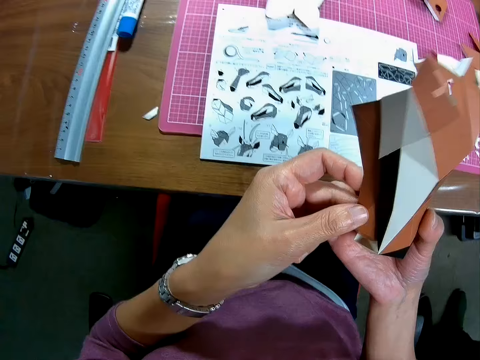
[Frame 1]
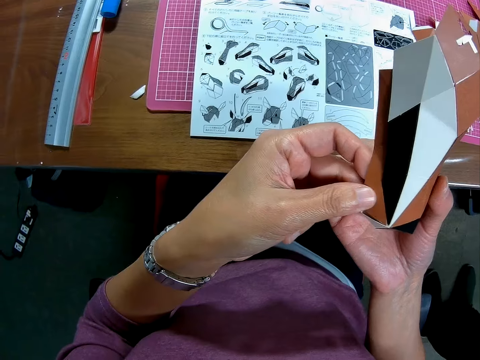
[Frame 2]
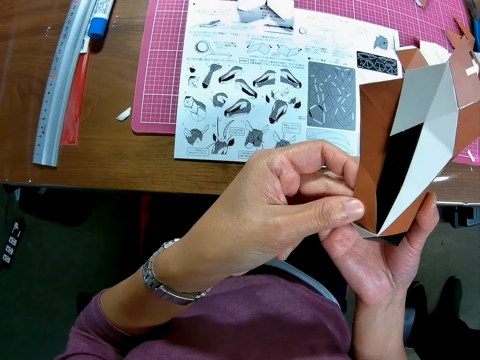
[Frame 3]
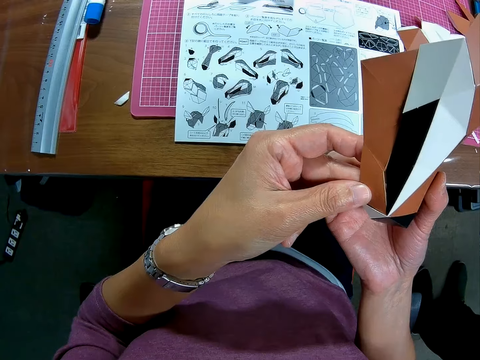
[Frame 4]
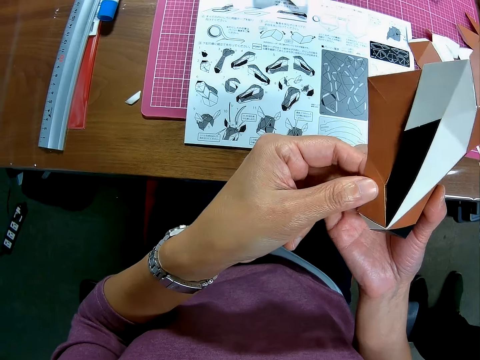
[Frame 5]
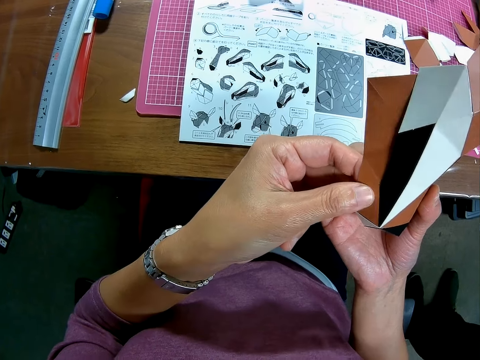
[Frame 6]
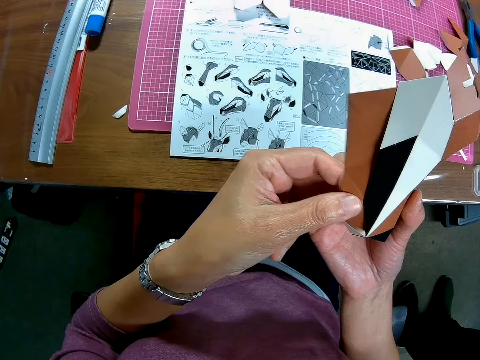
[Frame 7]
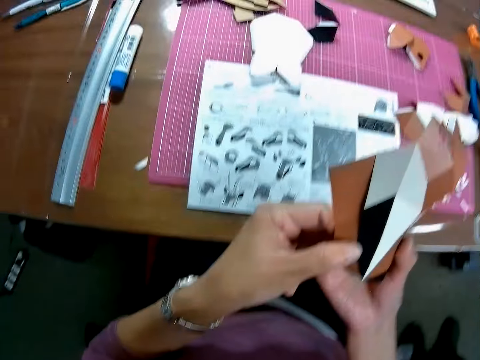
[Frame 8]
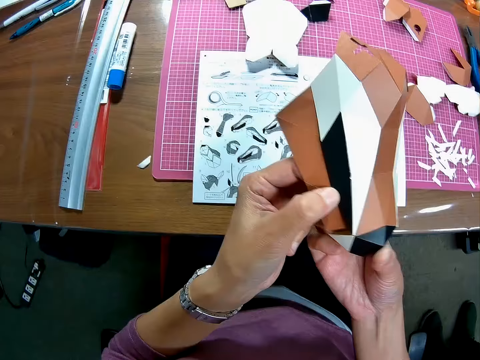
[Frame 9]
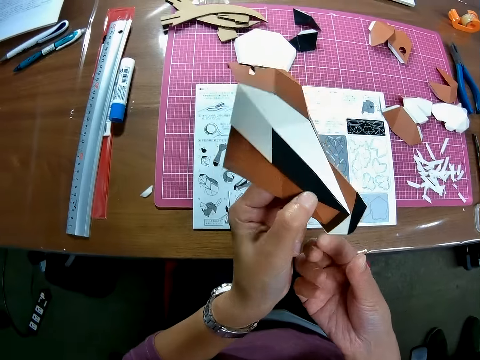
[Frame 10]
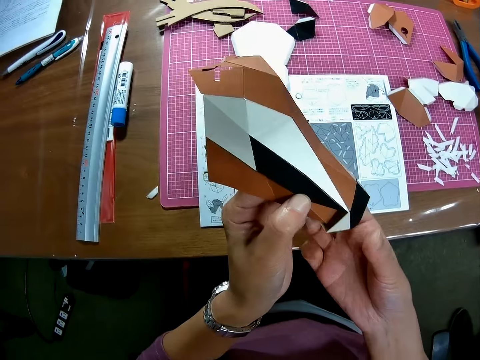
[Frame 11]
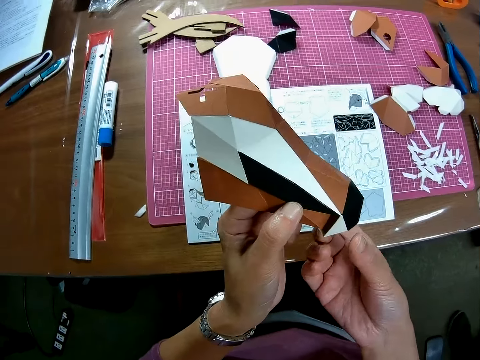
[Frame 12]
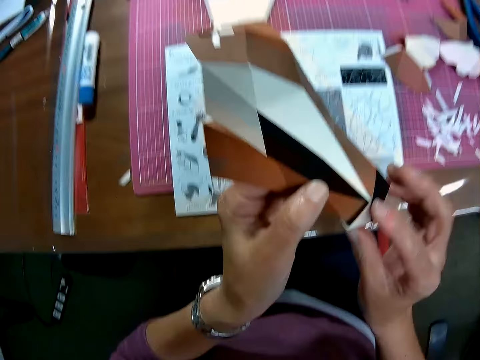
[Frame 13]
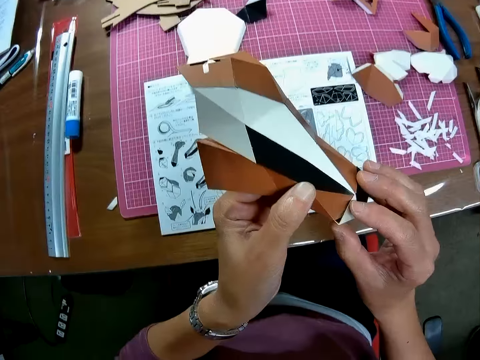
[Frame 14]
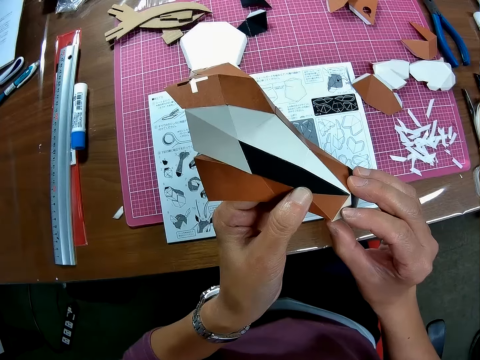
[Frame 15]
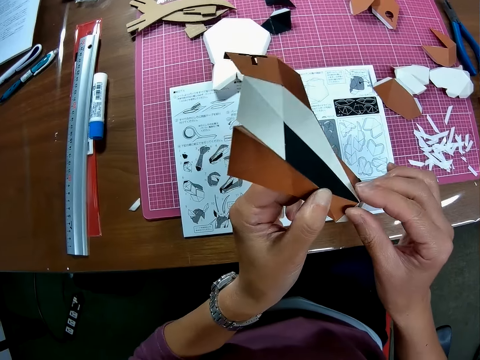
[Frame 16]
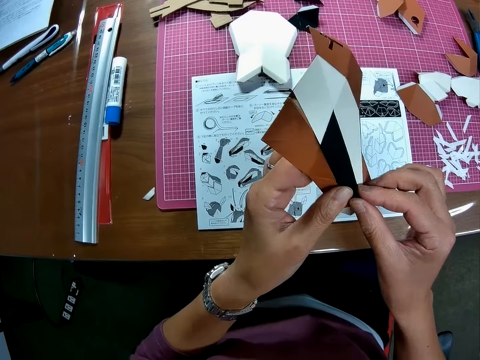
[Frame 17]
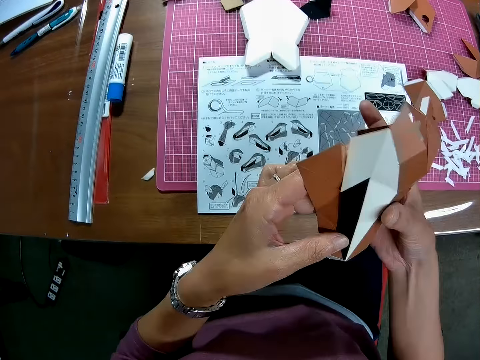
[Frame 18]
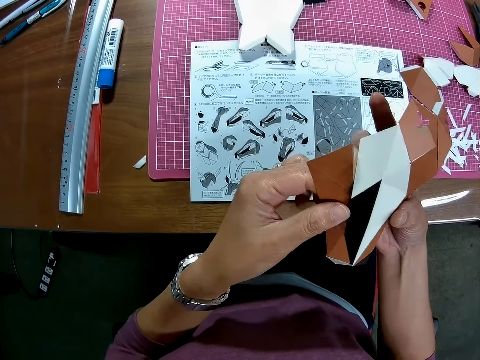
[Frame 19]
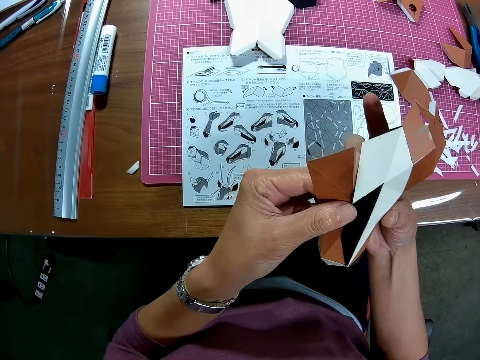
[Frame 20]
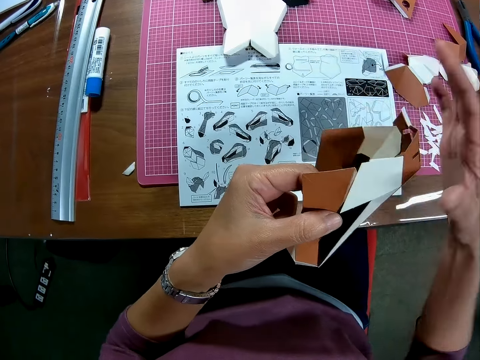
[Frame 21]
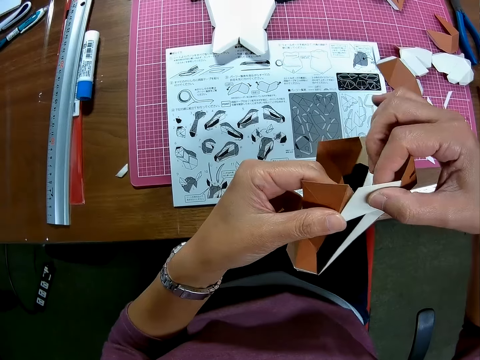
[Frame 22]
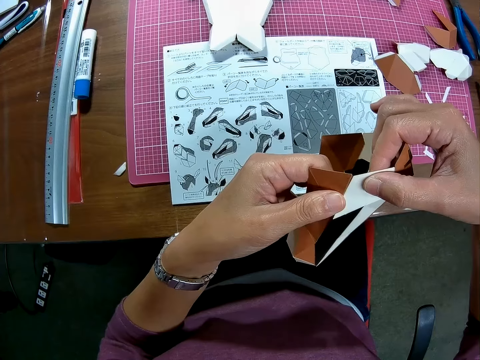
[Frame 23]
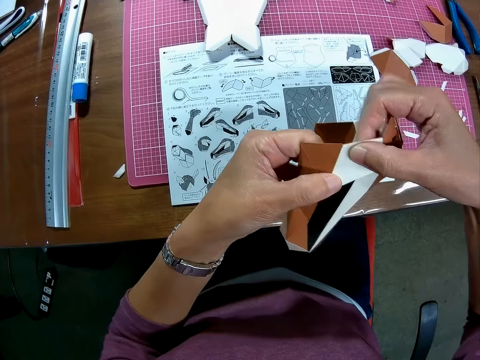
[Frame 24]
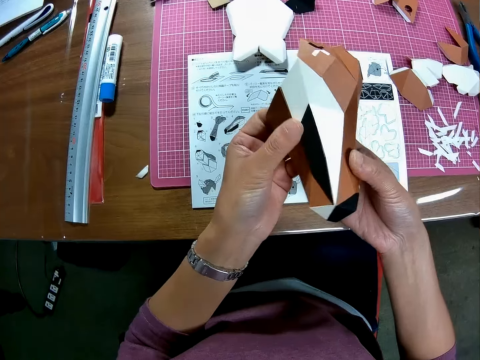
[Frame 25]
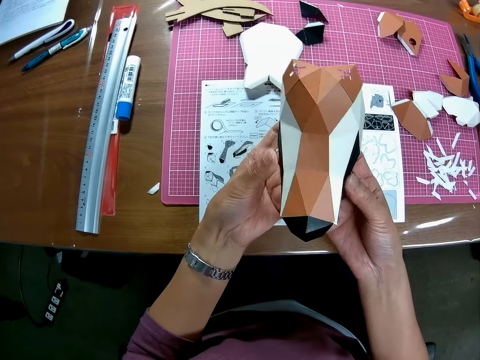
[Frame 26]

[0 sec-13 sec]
The camera wearer crafts a paper. They fold the model. They converse with a man. The man converses with the camera wearer. The camera wearer converses with the man. The man converses with the camera wearer. The camera wearer converses with the man. The man converses with the camera wearer. The man steps backwards. The camera wearer converses with the man. The man converses.

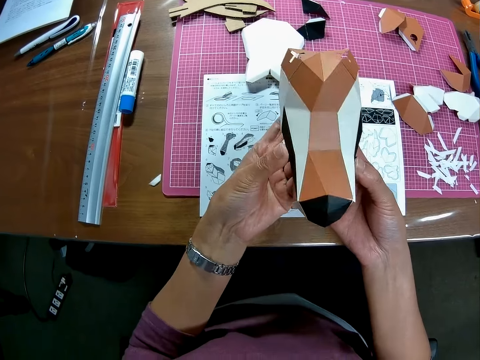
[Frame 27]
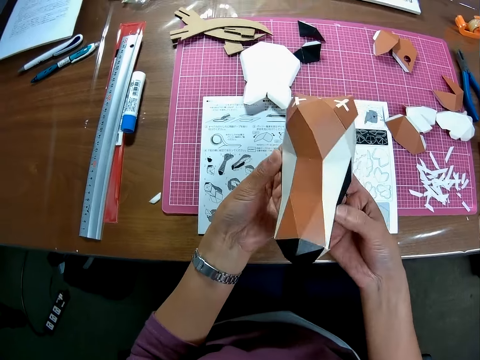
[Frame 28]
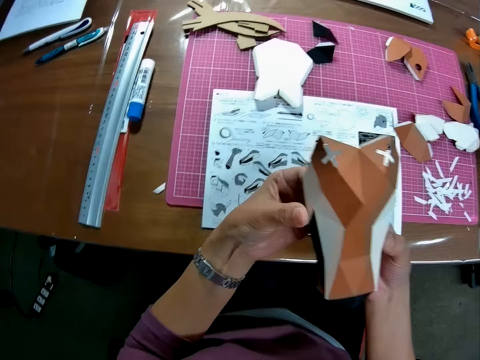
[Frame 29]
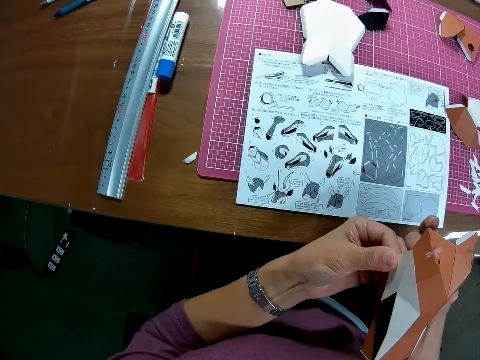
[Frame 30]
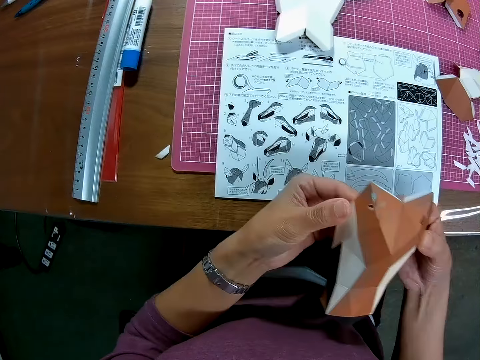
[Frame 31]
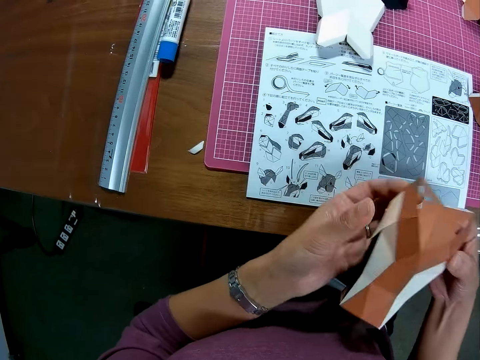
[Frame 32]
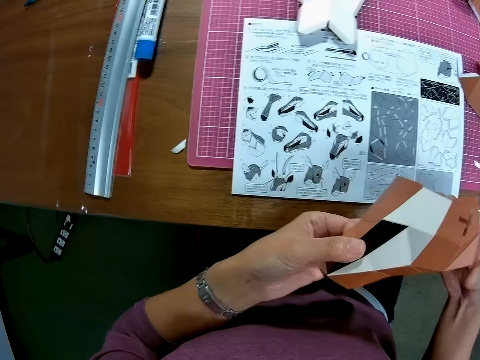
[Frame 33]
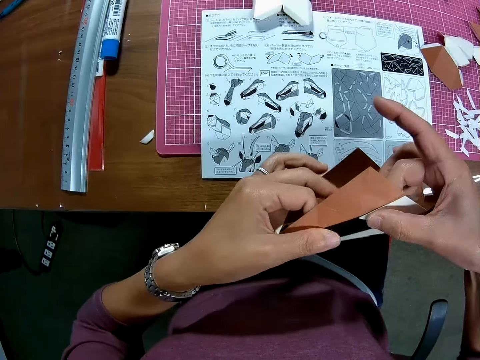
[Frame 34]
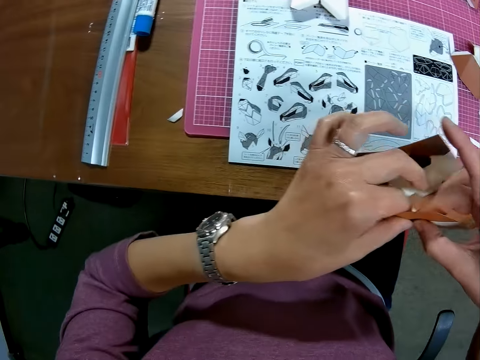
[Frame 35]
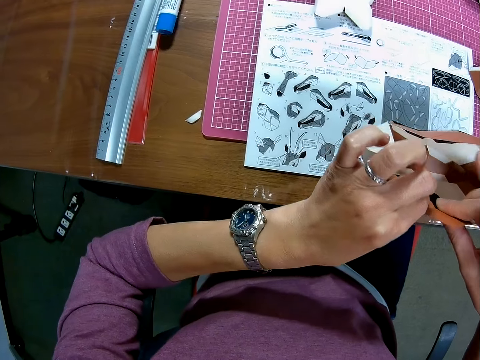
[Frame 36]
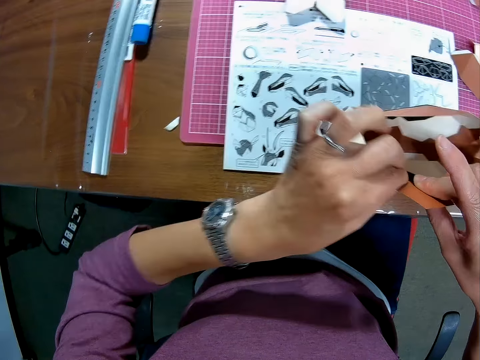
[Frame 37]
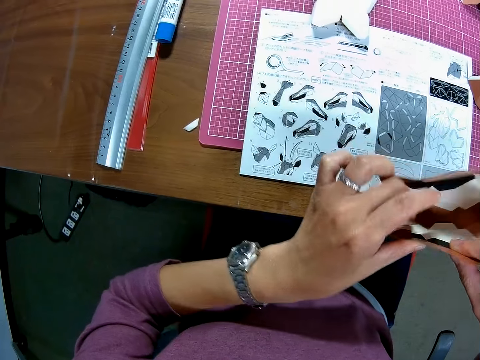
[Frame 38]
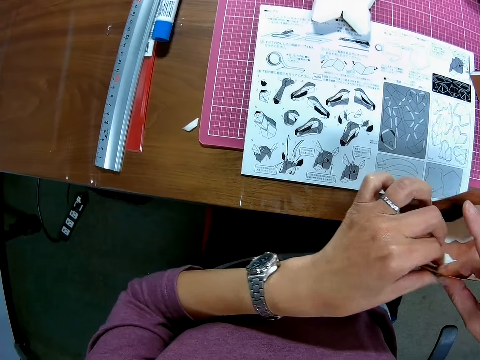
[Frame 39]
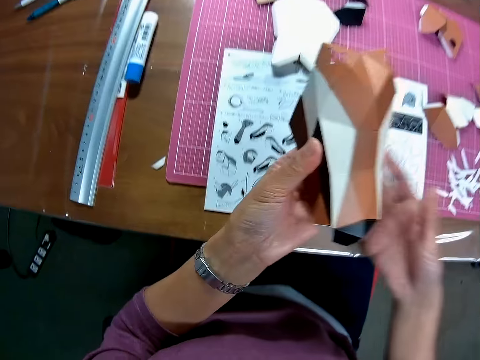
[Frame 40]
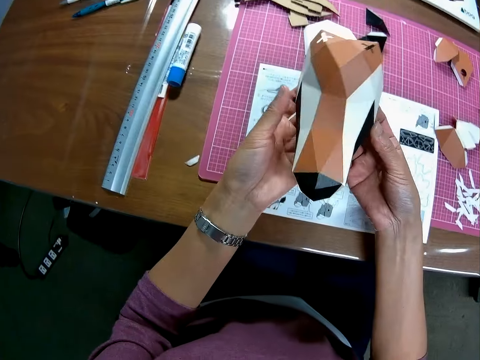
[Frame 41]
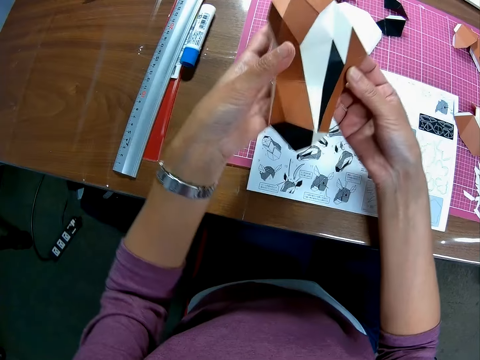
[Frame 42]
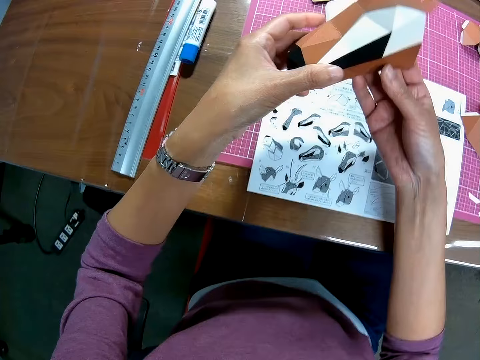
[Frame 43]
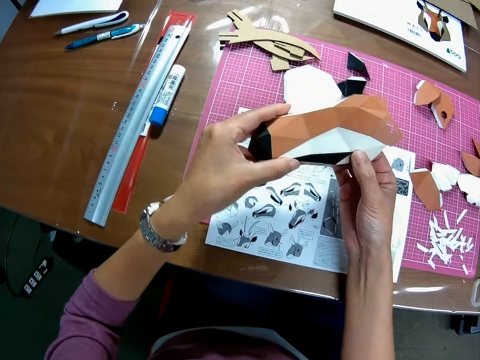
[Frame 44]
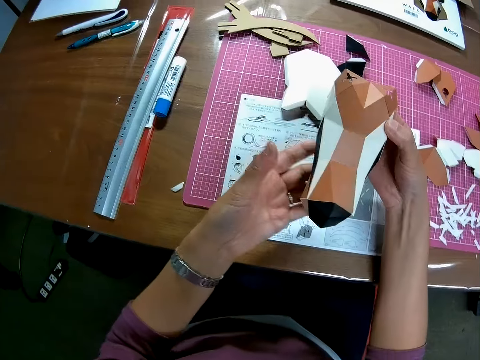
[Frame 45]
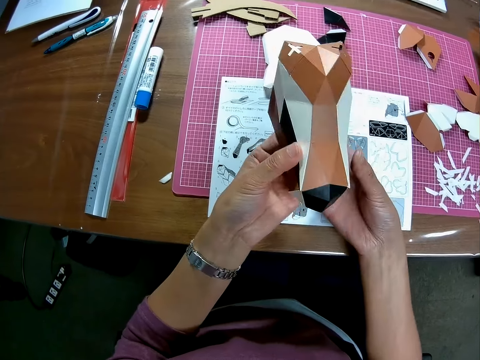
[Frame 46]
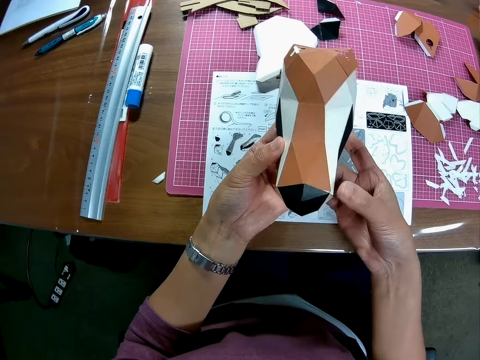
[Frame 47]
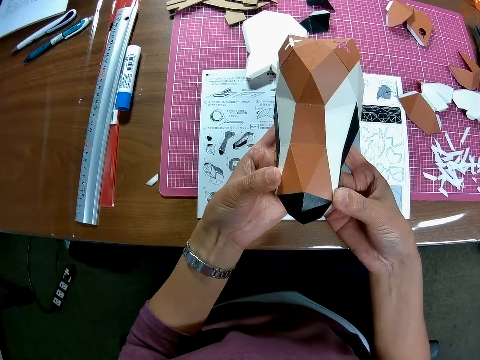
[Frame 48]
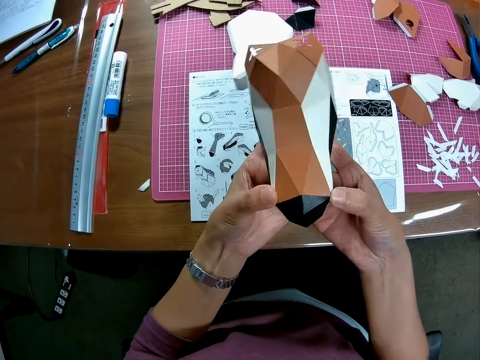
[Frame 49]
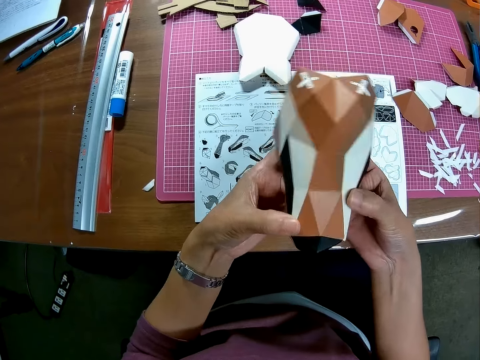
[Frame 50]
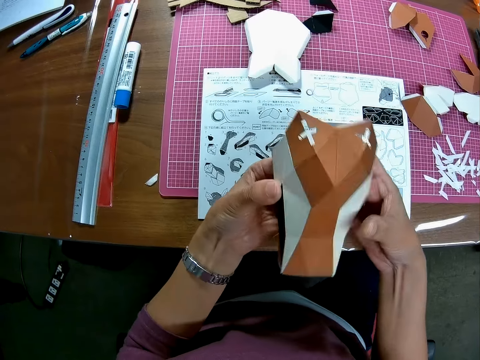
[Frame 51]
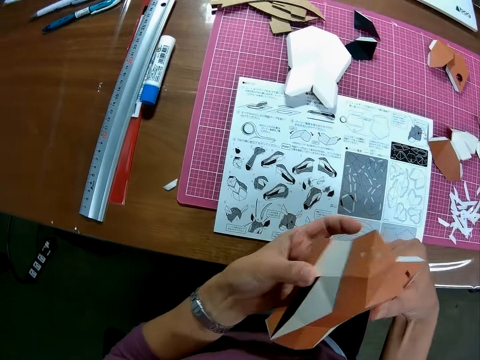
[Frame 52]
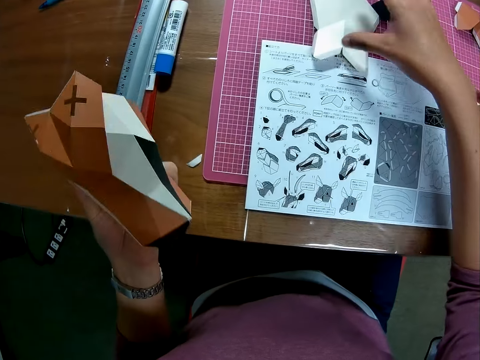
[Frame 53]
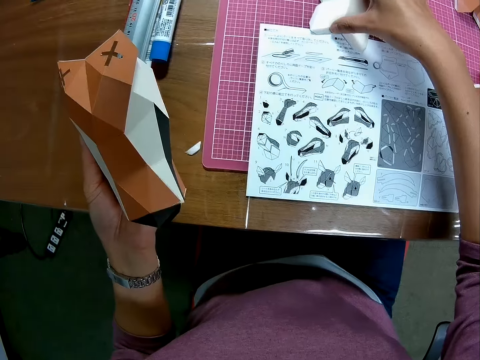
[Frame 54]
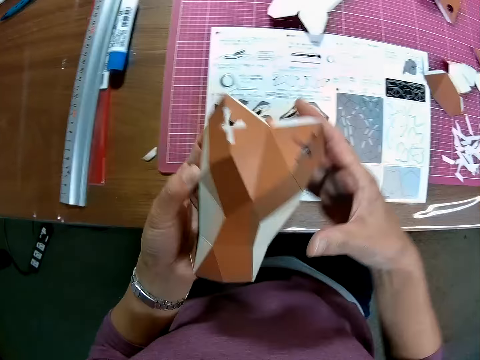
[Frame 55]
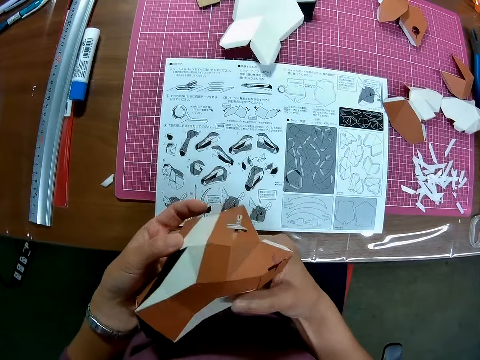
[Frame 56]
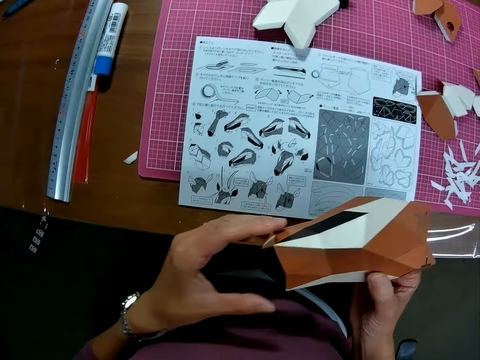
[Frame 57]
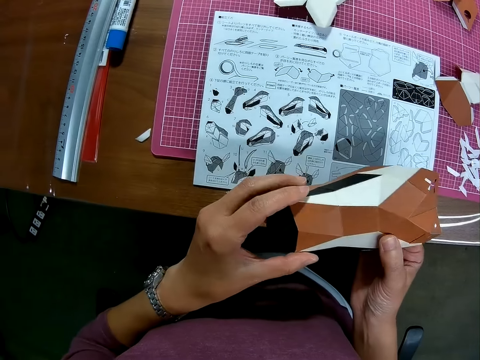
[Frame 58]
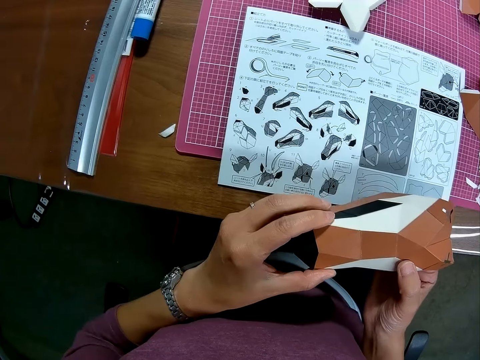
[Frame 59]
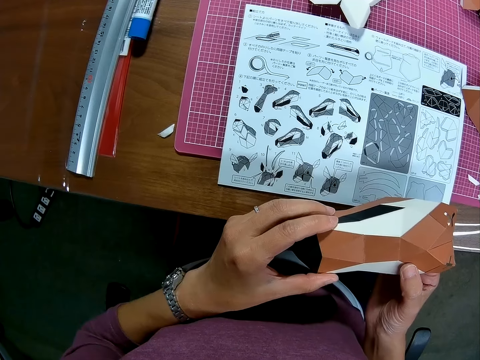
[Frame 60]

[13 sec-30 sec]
The camera wearer examines the model. She touches the model on the table. She moves a papercraft piece on the table. She adjusts the papercraft in her hand. She looks at the manual.
